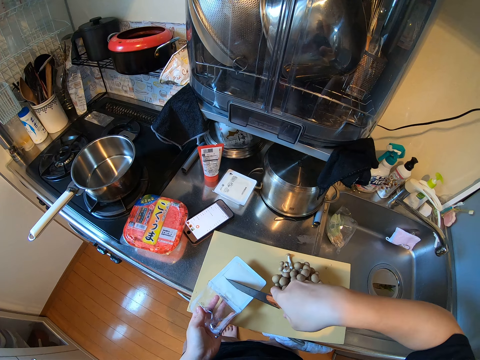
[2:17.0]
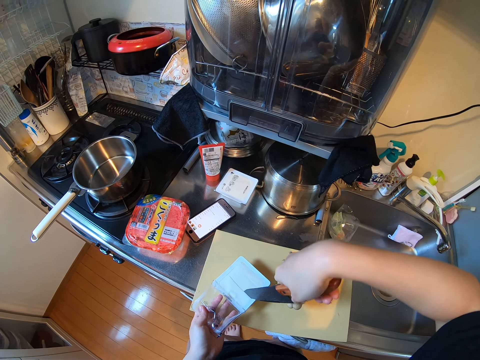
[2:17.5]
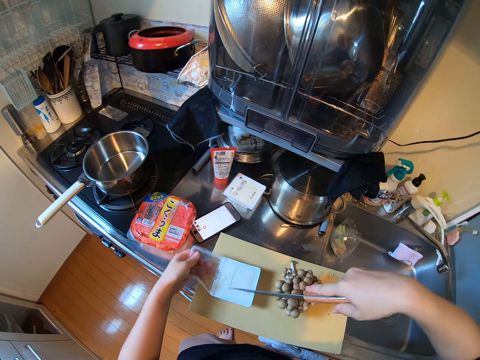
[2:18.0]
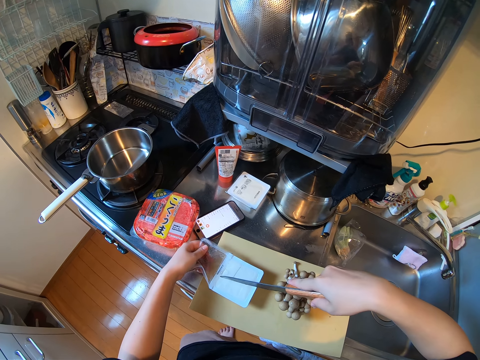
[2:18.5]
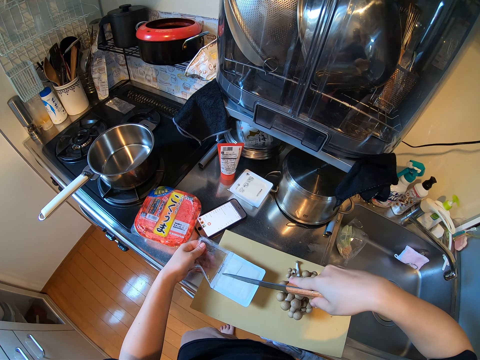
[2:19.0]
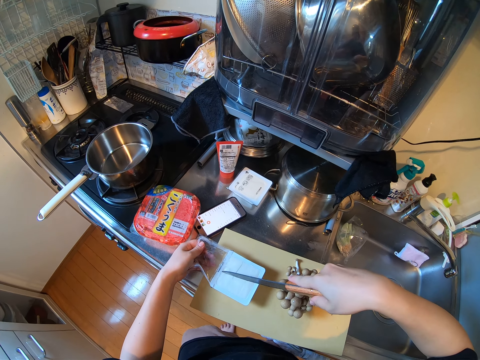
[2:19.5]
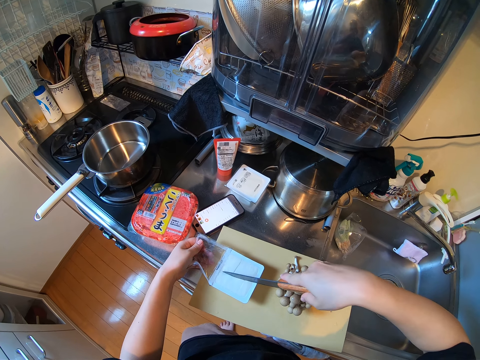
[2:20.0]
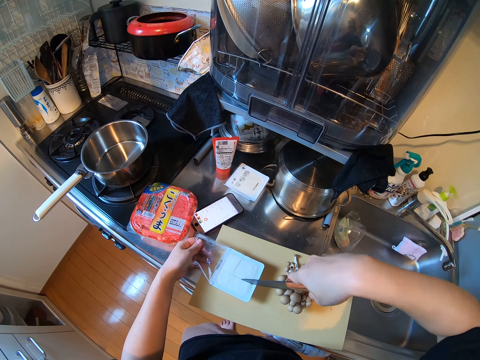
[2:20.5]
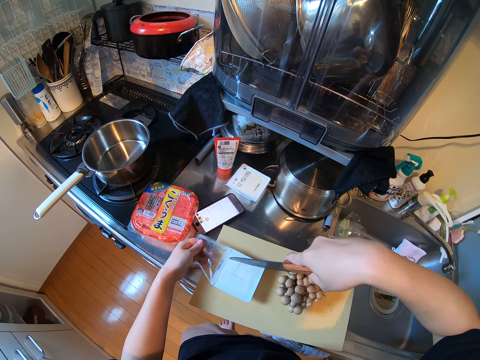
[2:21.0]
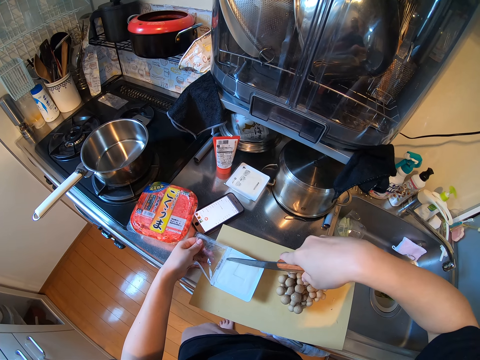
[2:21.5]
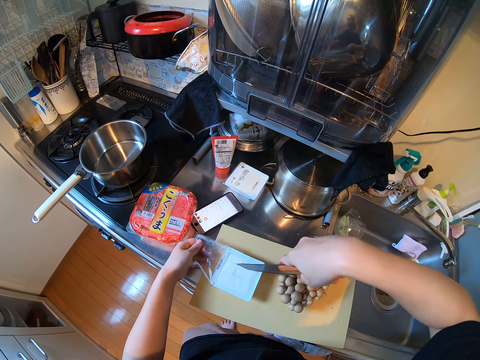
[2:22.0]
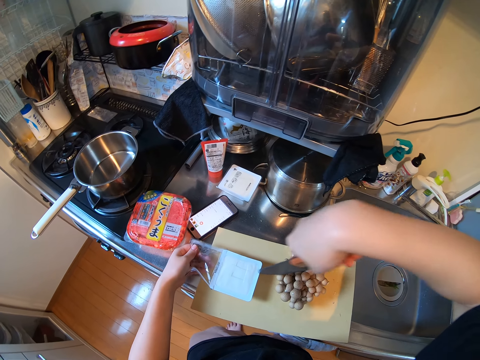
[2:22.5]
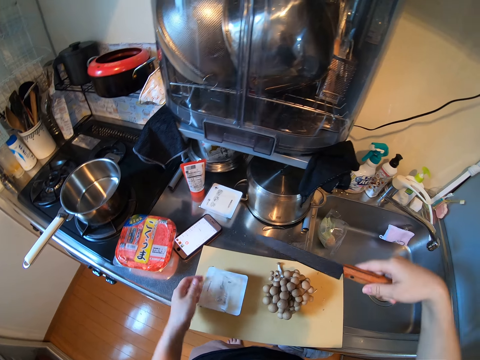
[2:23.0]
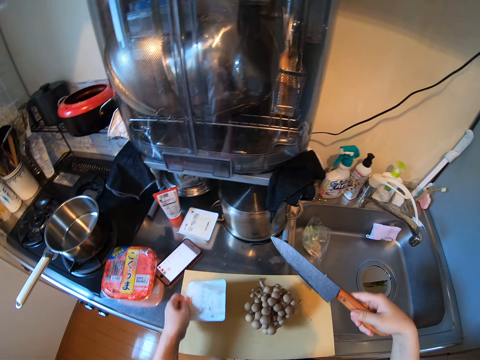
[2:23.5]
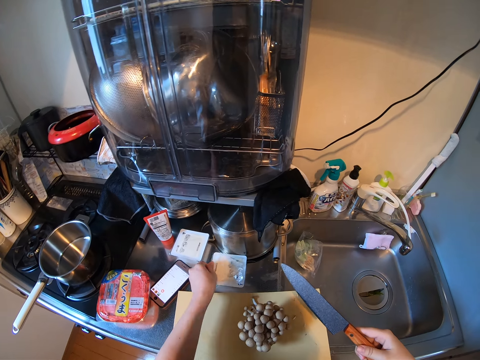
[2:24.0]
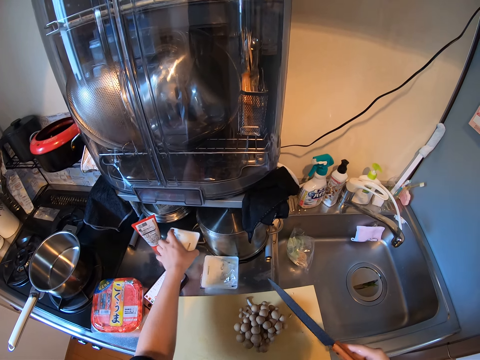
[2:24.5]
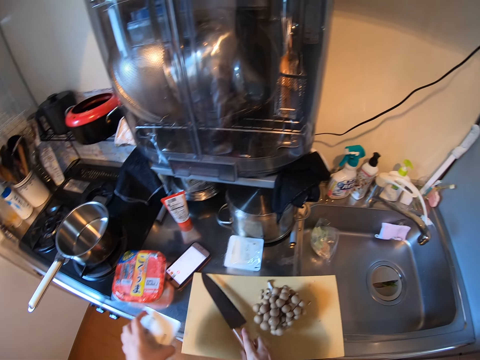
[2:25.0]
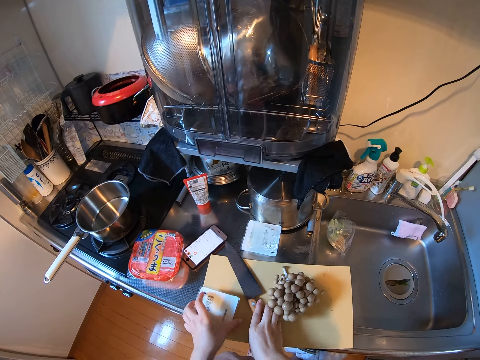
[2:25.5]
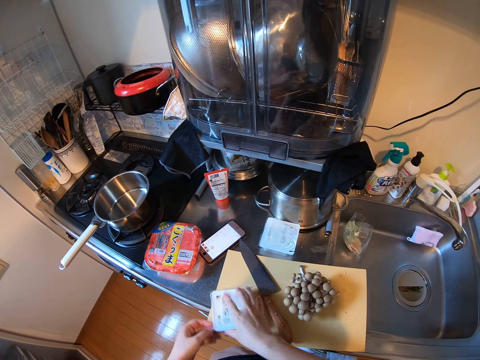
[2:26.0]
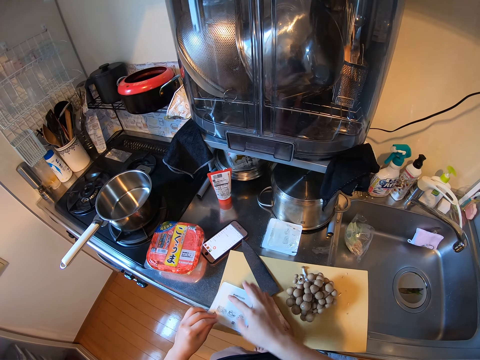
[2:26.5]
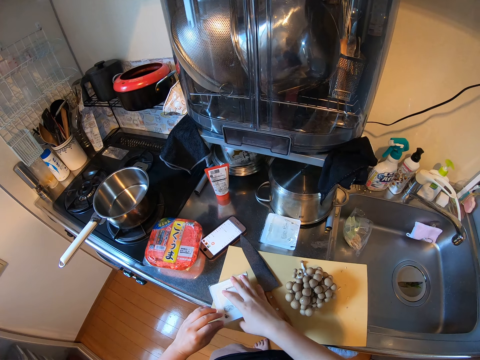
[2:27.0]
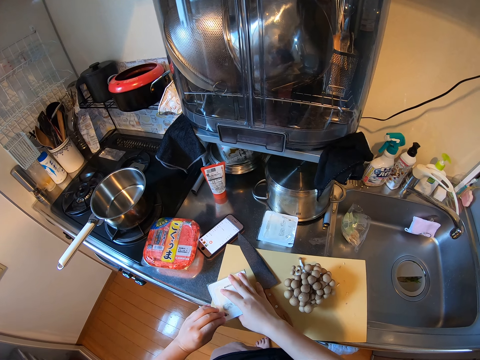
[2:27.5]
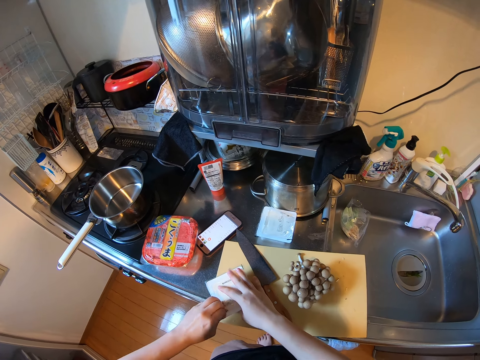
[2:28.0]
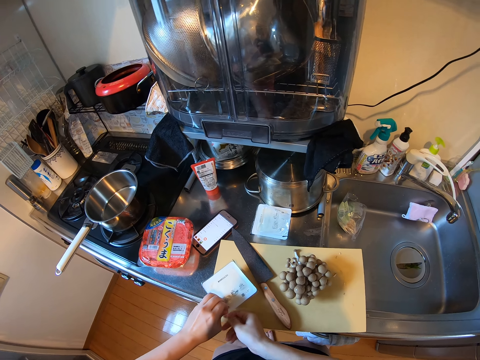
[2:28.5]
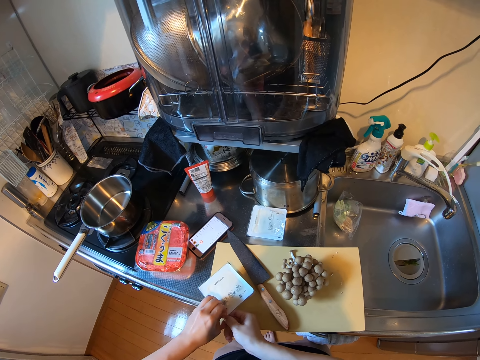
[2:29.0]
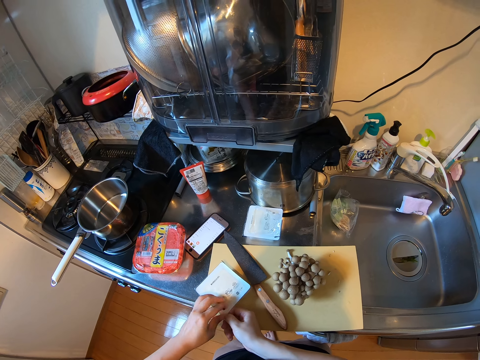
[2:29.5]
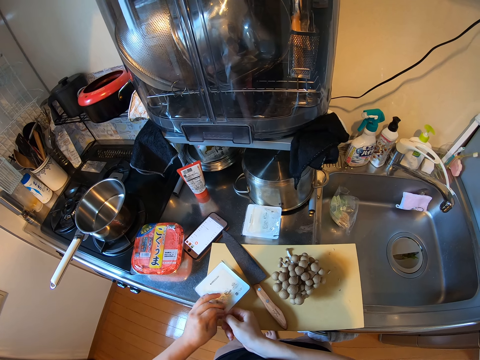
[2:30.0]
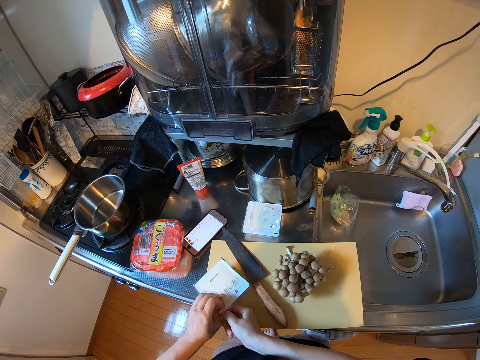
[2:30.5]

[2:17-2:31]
The camera wearer moves the plastic container. They cut the tofu. They cover the tofu. They pick up the container from the chopping board. They drop the container on the kitchen worktop. They pick up the other container from the kitchen worktop. They put the knife on the chopping board. They put the plastic container on the chopping board. They turn the container. They unwrap the plastic container.

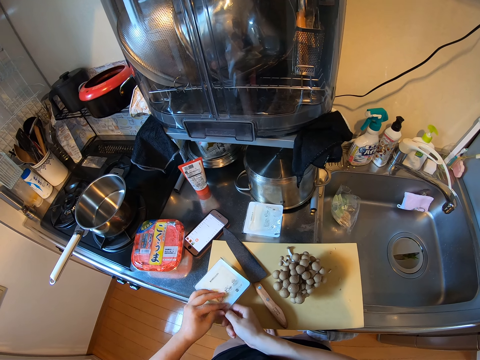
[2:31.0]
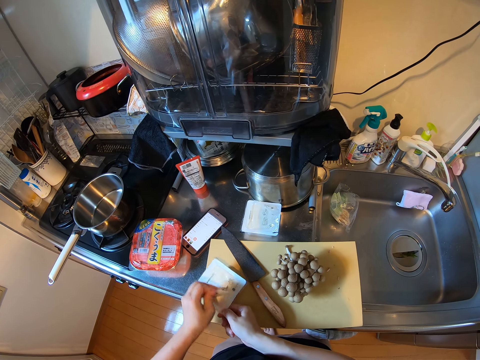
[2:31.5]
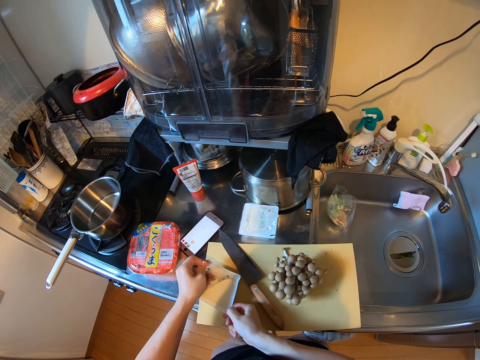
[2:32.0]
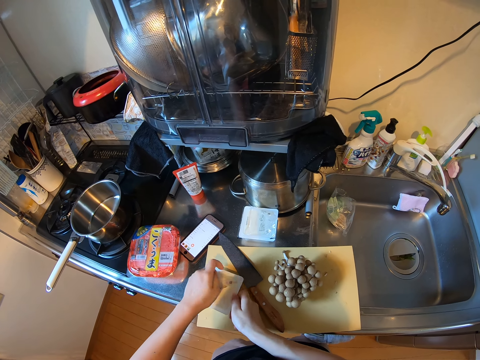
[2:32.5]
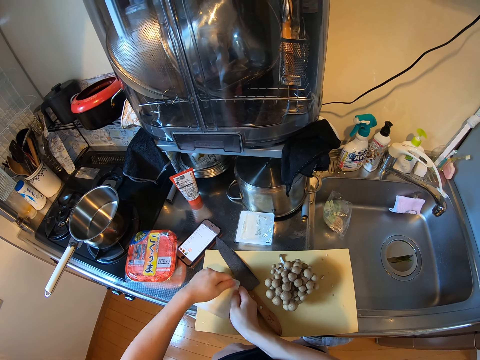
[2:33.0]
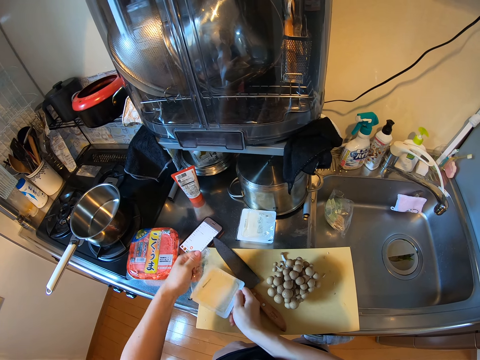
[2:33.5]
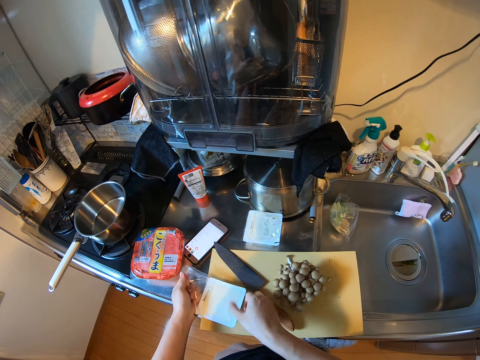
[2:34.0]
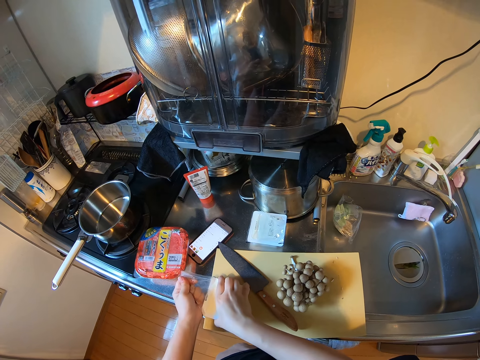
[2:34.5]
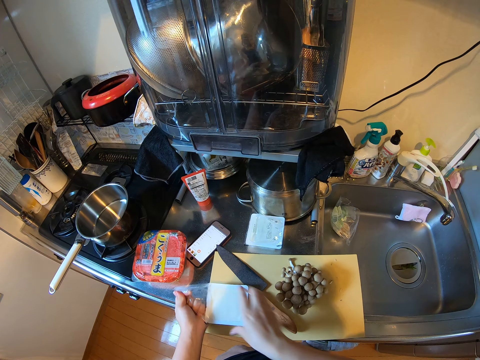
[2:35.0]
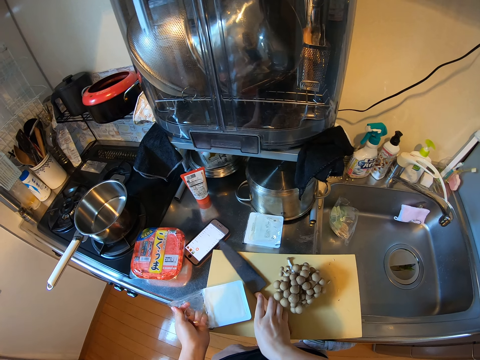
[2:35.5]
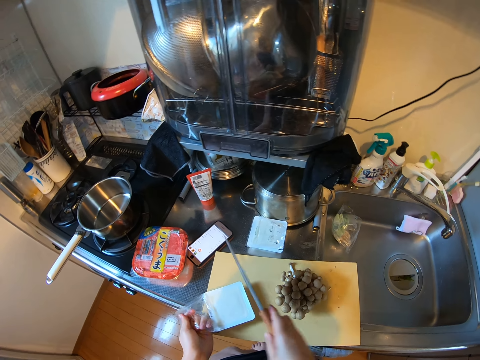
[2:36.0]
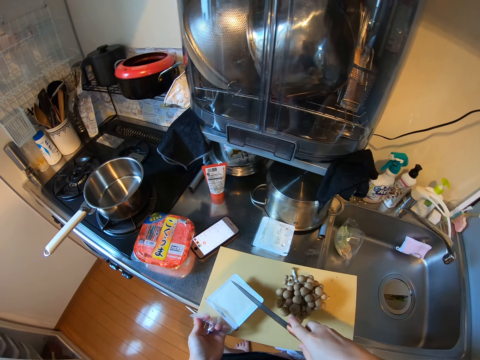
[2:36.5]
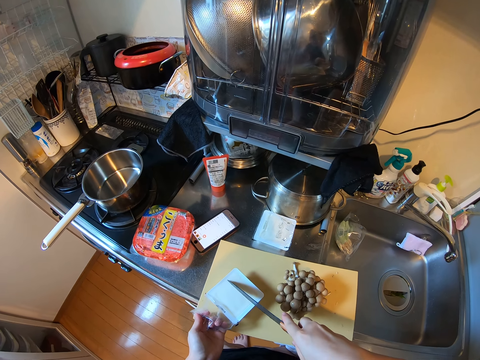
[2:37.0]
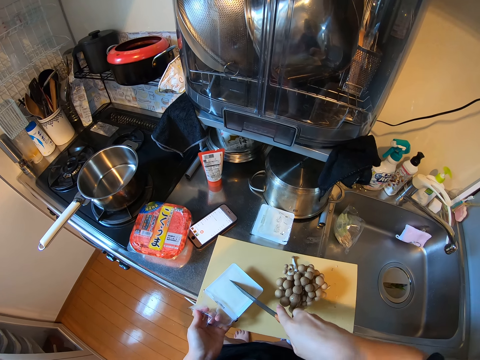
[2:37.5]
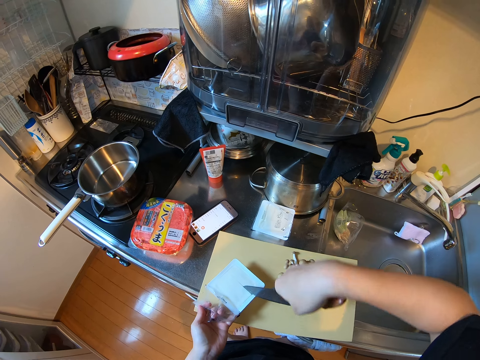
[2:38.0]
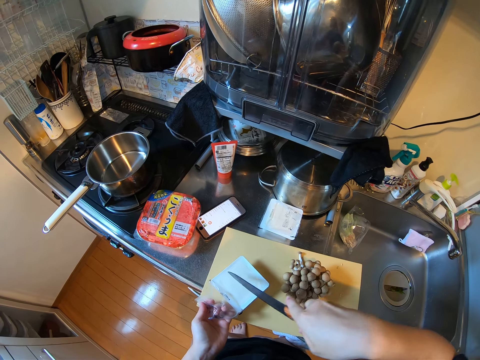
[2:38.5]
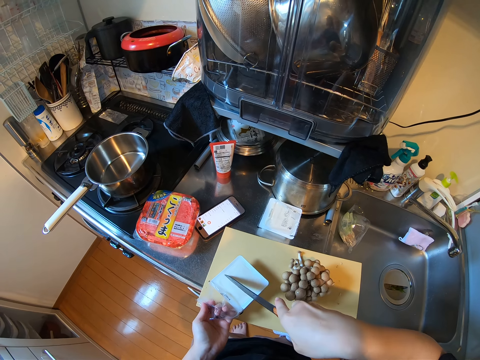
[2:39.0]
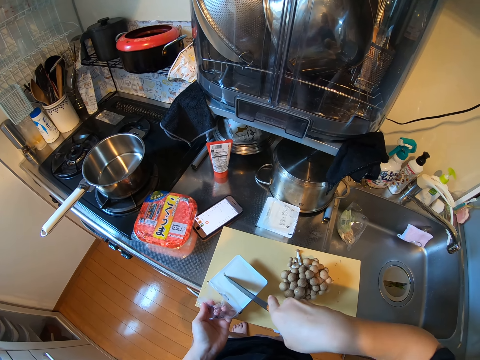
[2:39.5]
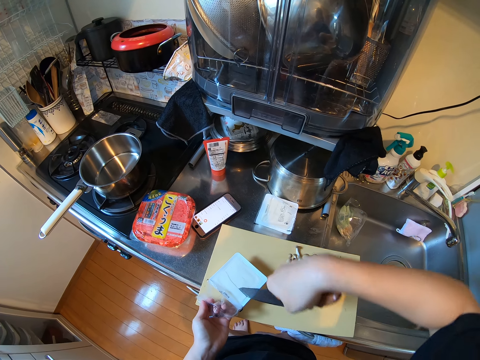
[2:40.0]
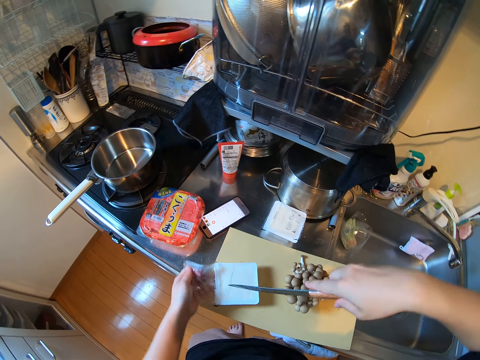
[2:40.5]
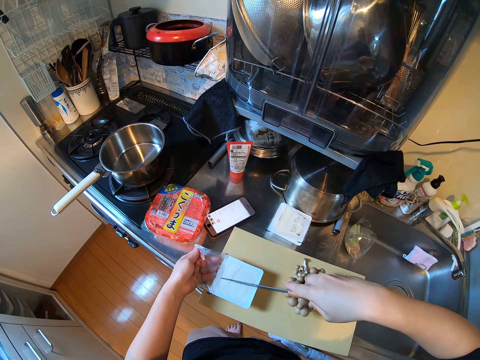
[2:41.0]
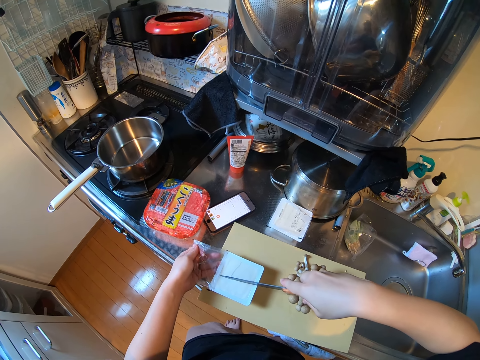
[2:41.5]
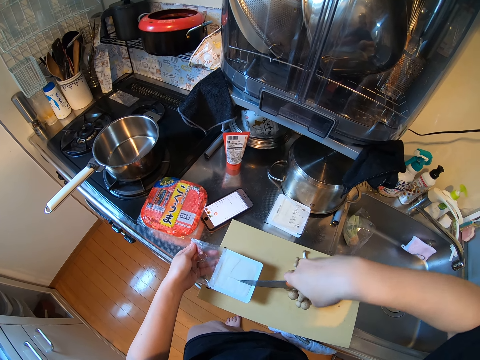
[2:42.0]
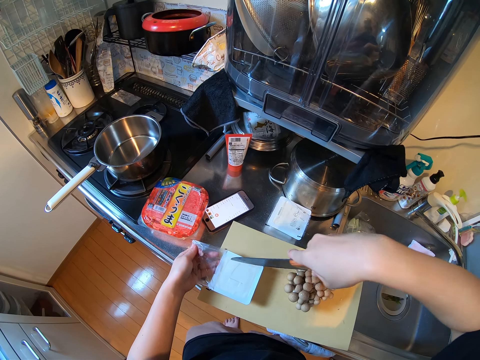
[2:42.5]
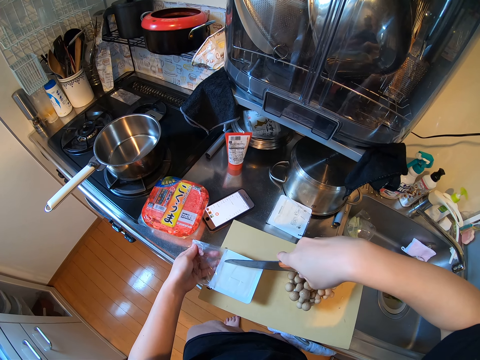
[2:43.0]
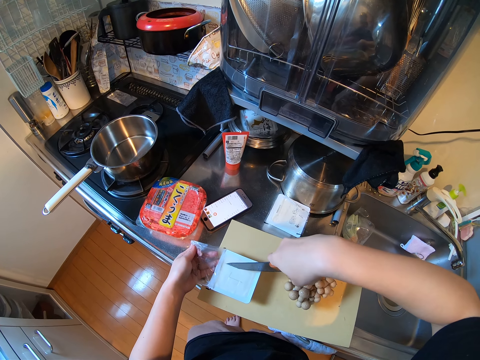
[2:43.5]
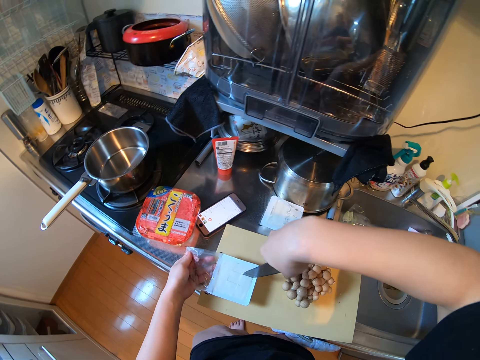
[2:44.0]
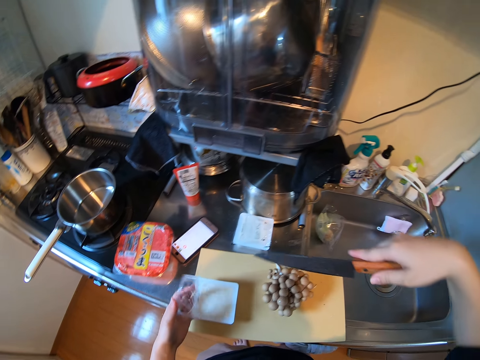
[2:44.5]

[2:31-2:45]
The camera wearer touches the plastic container. They pick up the knife from the chopping board. They slice the tofu or butter in the container with the knife. They move the plastic container. They cut the tofu. They cover the tofu.
